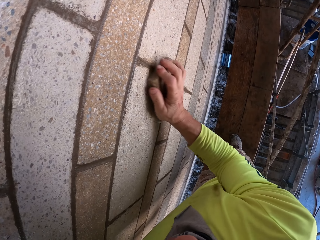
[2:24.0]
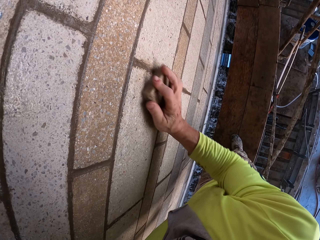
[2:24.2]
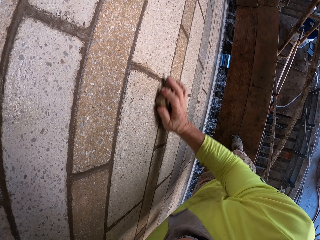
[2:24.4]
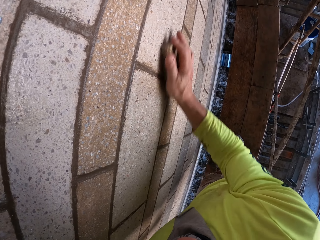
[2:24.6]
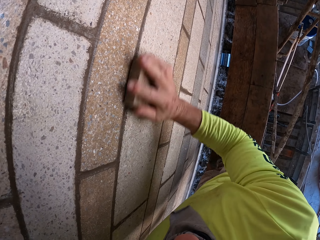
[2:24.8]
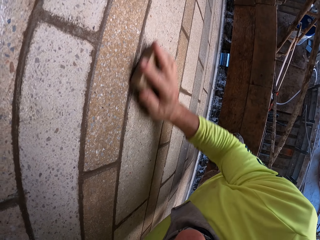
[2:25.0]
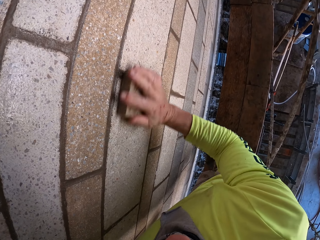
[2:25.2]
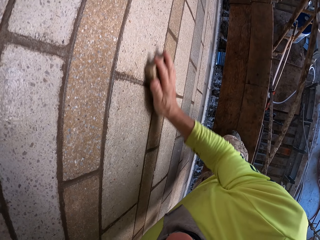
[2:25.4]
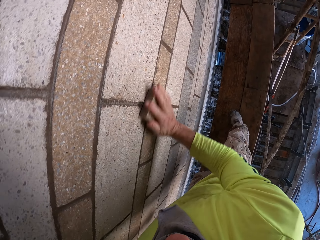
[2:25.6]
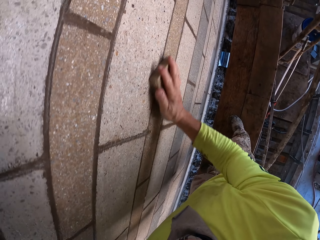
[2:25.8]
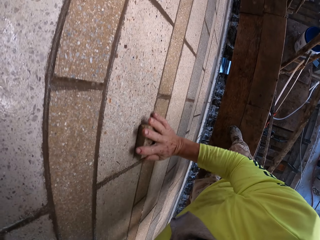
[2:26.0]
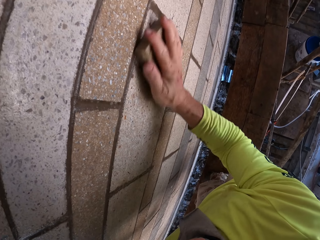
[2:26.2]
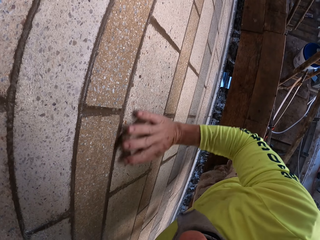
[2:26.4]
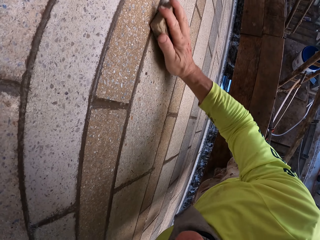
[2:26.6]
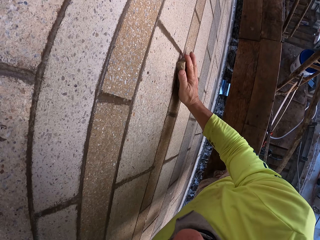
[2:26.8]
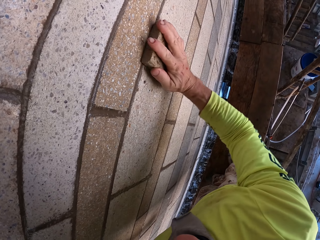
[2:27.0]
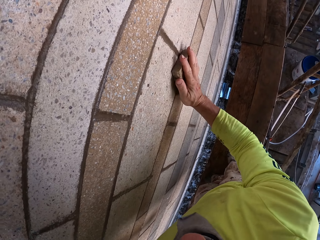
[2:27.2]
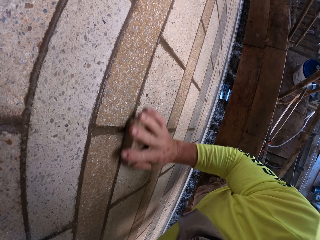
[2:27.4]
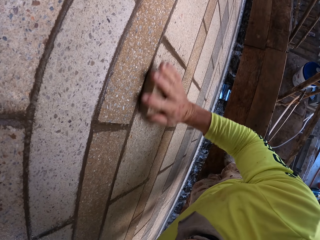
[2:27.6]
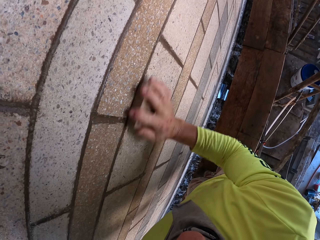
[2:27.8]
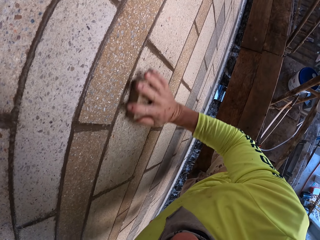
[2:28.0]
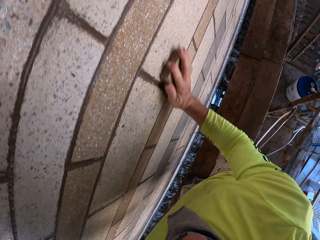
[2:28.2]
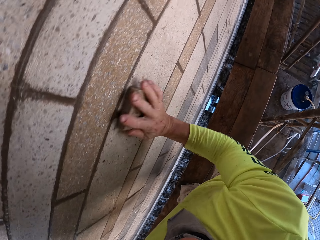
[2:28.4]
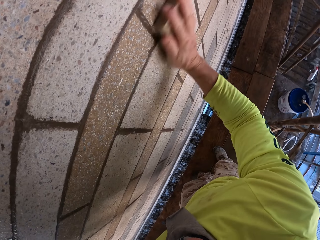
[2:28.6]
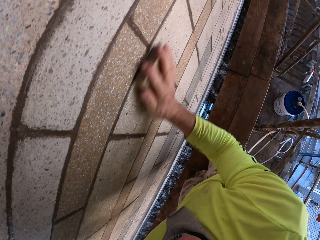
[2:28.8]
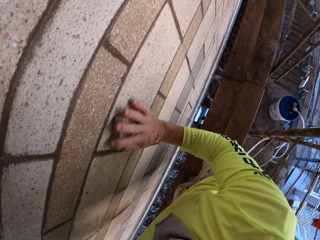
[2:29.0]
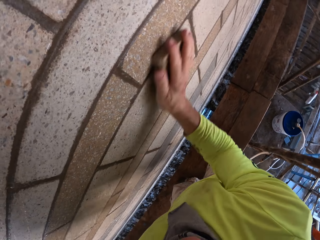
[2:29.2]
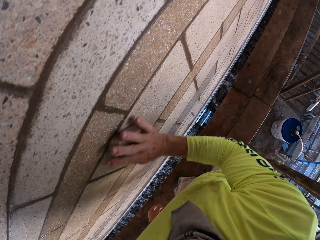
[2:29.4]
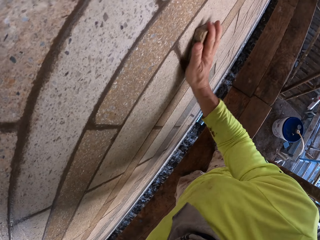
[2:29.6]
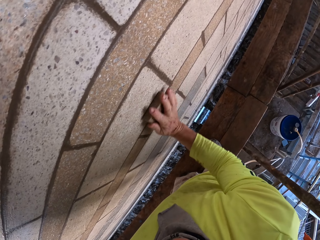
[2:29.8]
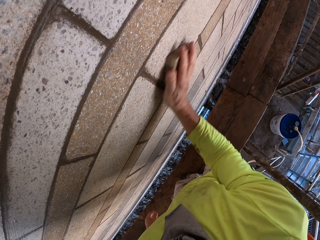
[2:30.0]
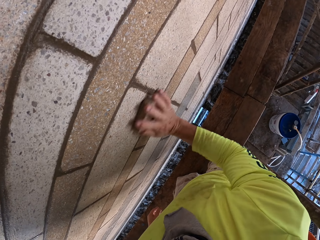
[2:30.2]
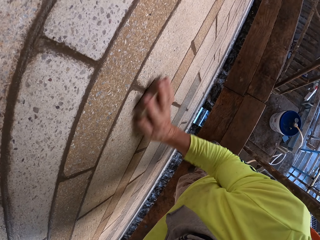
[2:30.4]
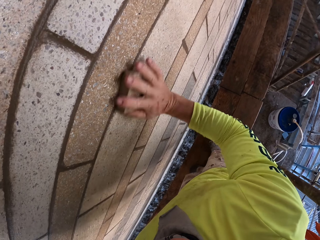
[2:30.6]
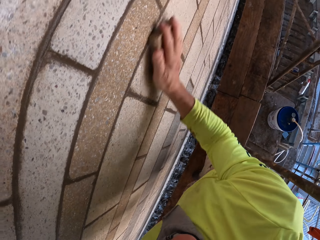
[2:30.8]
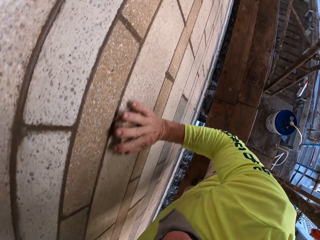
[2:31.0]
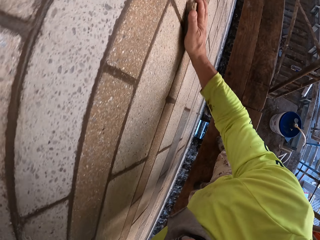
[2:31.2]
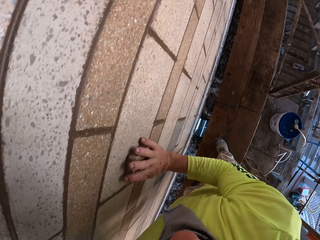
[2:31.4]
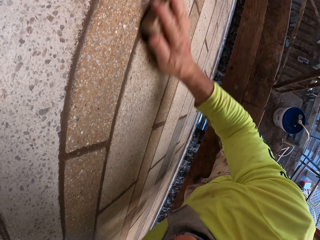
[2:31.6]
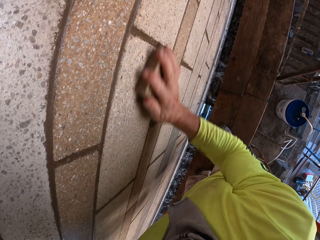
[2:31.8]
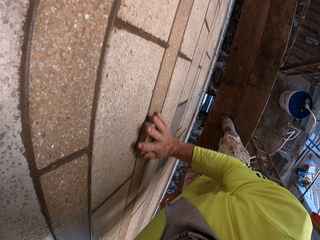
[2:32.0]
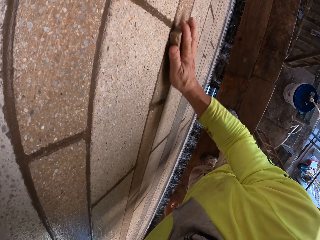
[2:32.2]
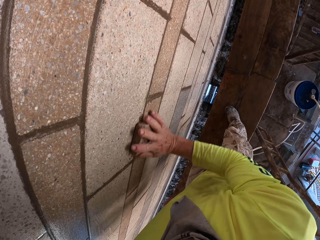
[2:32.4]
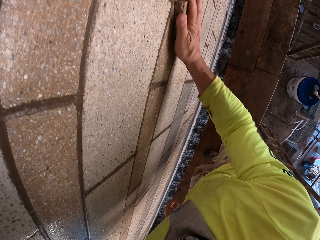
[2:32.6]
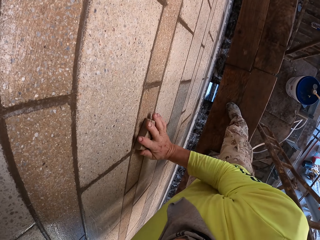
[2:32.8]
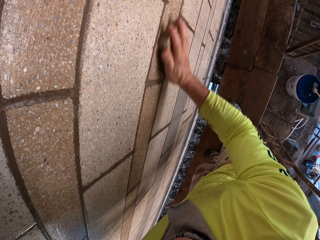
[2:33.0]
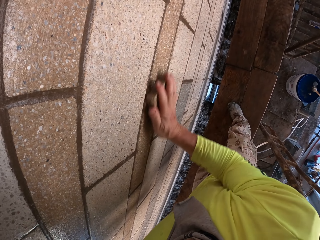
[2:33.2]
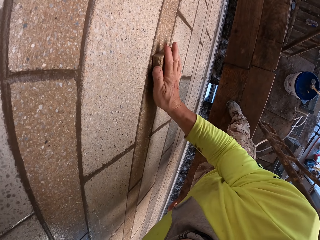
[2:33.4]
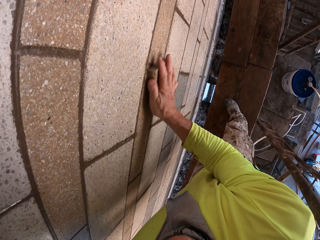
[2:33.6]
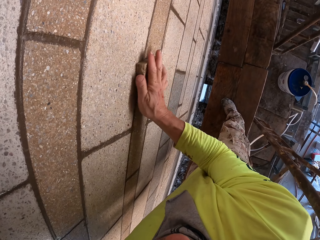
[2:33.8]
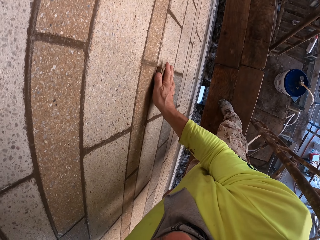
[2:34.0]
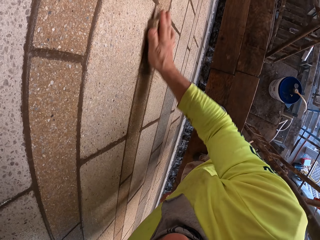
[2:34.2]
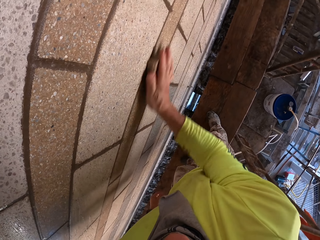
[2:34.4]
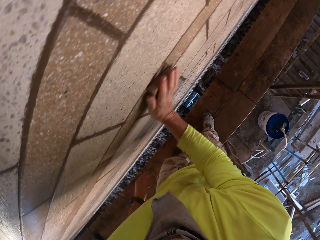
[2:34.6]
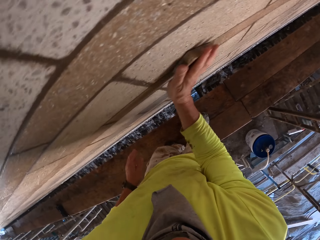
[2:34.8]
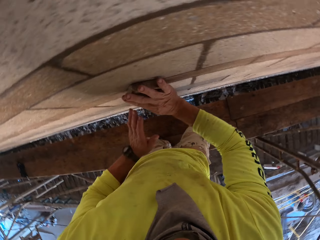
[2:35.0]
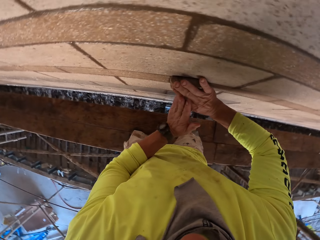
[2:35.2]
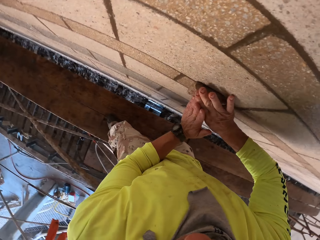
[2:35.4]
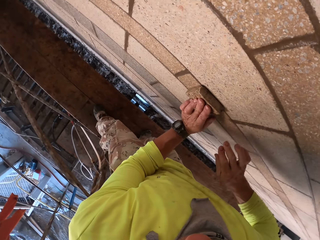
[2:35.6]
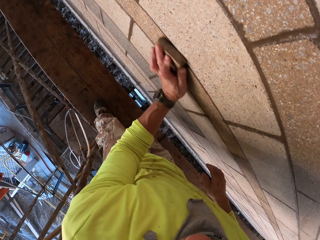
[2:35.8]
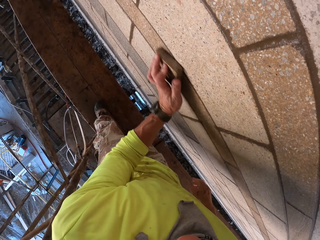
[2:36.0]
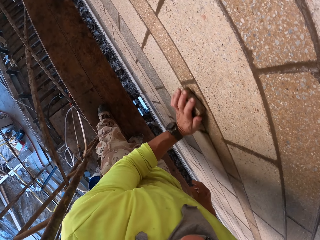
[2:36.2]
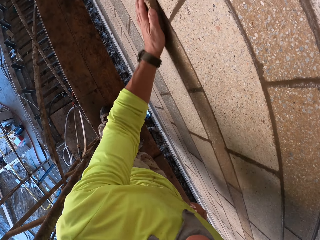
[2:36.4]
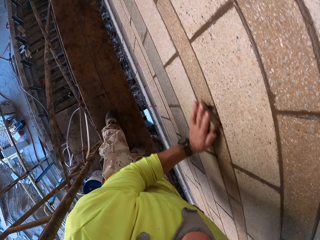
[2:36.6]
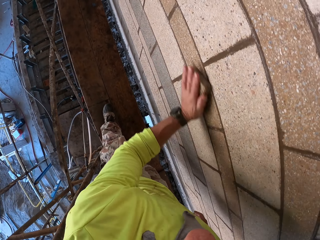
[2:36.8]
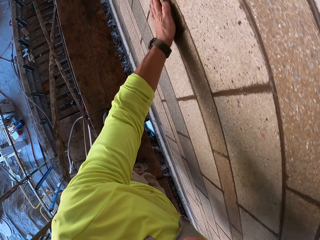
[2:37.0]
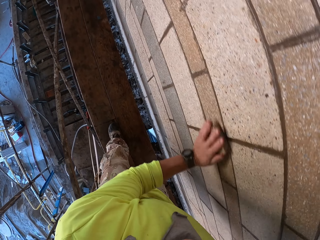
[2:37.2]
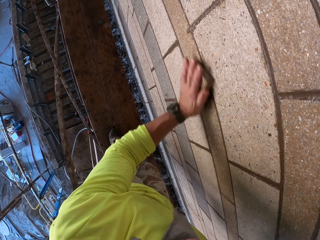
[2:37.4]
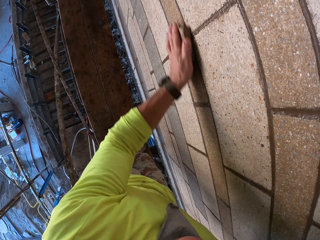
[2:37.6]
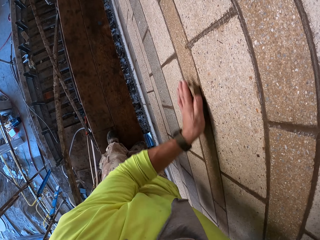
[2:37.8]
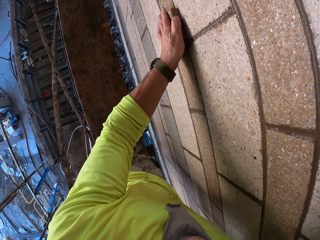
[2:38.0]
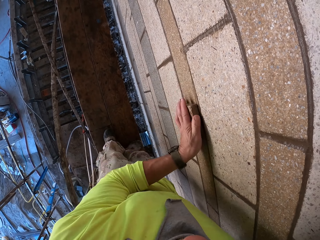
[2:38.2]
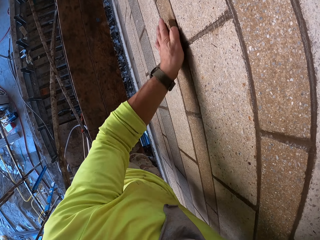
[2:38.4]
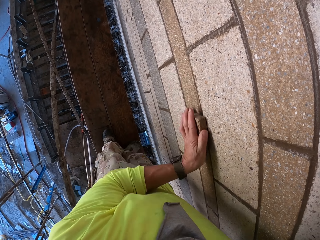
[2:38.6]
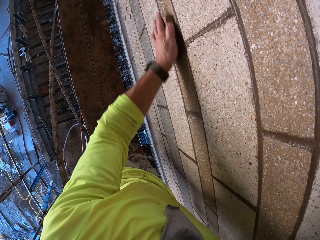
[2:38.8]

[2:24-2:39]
The camera wearer turns to the side. They scrub a wall with a scrubber. They turn to the side. They take the scrubber from the right hand and scrub the wall with the scrubber.

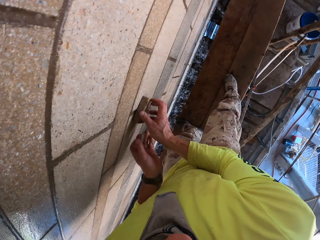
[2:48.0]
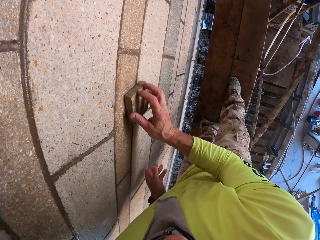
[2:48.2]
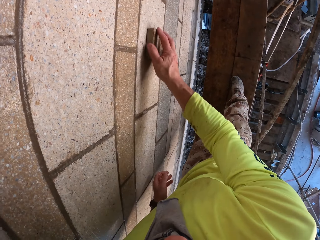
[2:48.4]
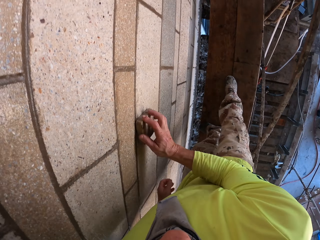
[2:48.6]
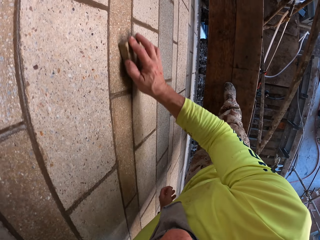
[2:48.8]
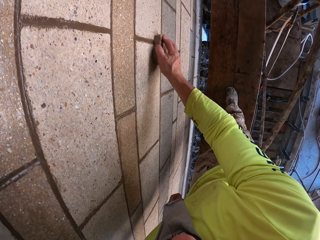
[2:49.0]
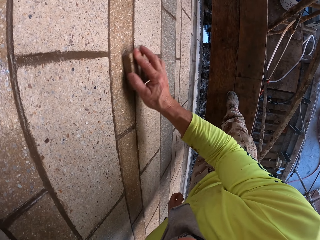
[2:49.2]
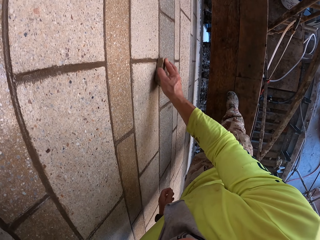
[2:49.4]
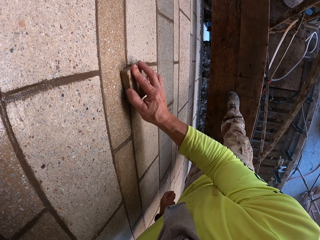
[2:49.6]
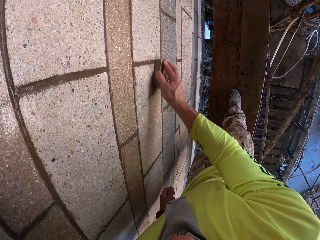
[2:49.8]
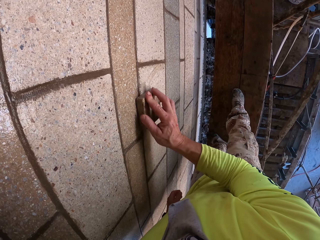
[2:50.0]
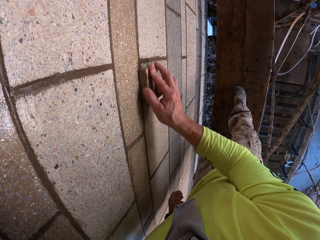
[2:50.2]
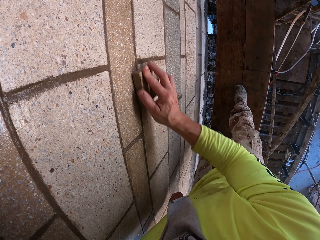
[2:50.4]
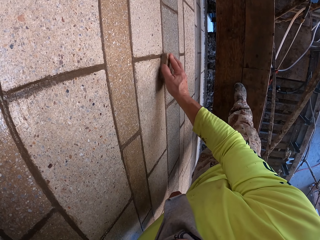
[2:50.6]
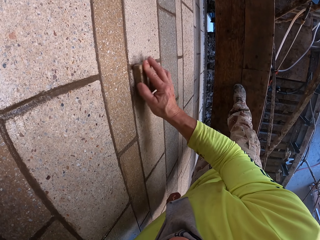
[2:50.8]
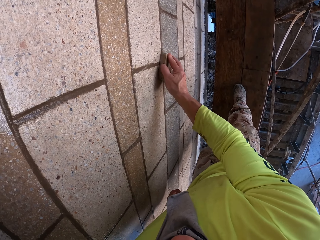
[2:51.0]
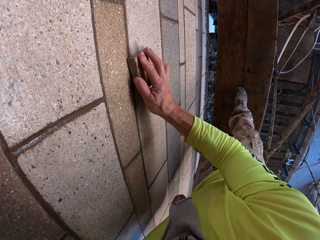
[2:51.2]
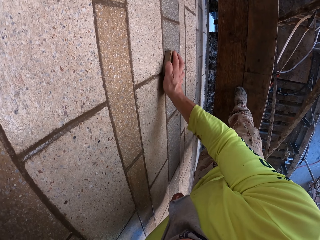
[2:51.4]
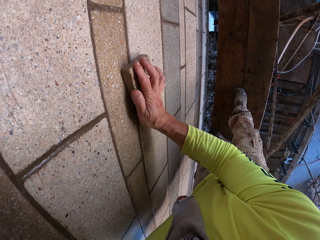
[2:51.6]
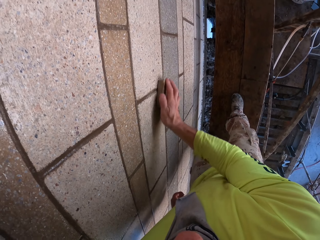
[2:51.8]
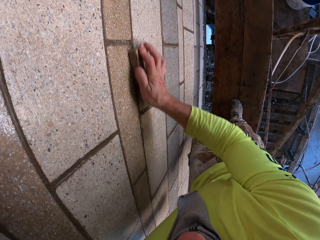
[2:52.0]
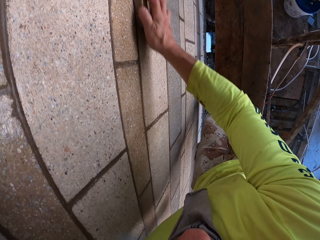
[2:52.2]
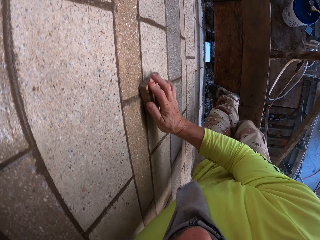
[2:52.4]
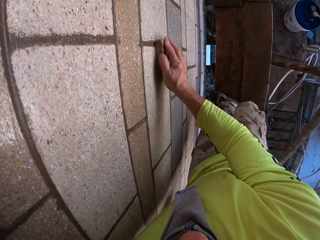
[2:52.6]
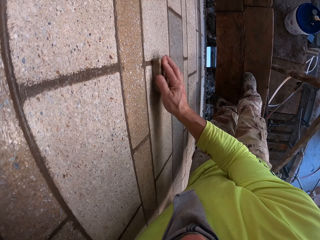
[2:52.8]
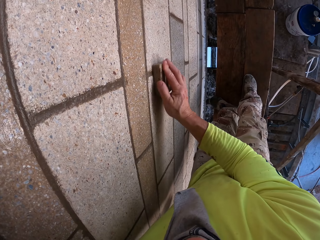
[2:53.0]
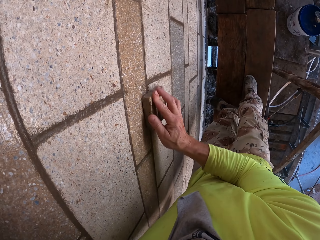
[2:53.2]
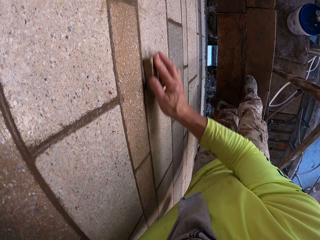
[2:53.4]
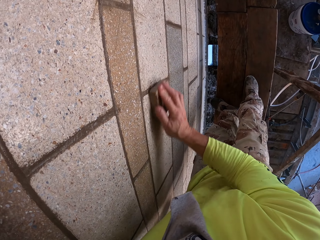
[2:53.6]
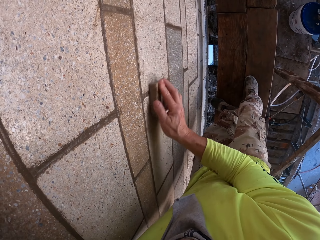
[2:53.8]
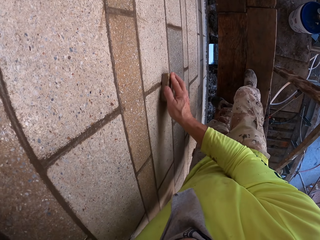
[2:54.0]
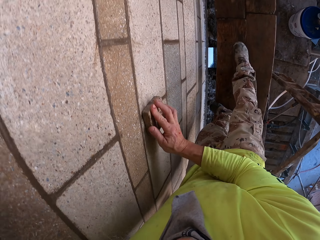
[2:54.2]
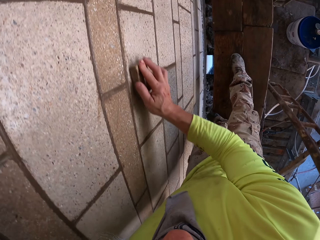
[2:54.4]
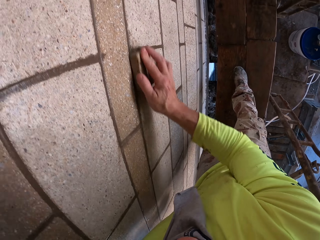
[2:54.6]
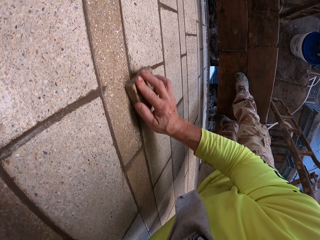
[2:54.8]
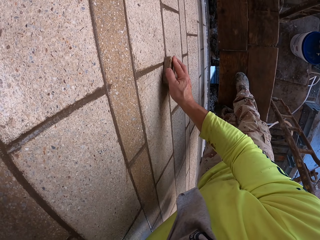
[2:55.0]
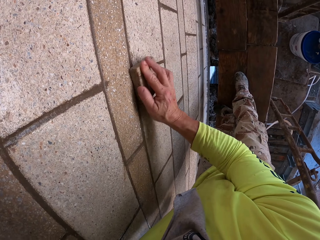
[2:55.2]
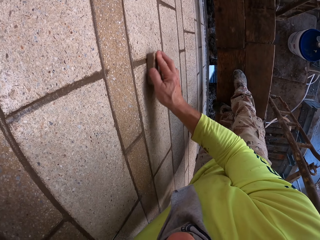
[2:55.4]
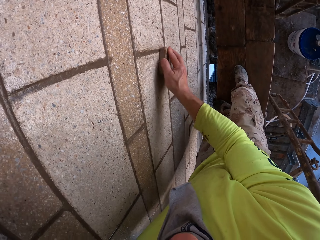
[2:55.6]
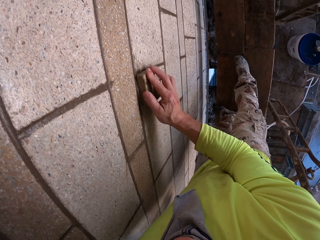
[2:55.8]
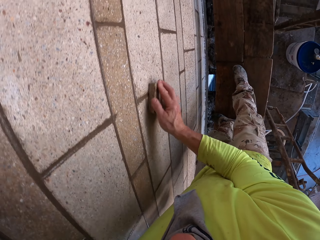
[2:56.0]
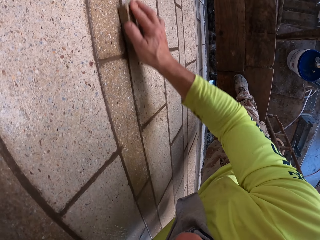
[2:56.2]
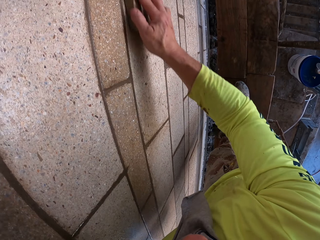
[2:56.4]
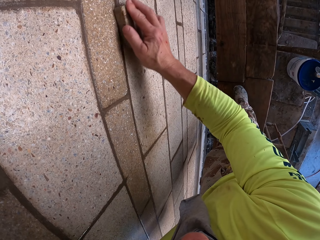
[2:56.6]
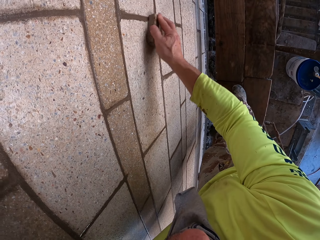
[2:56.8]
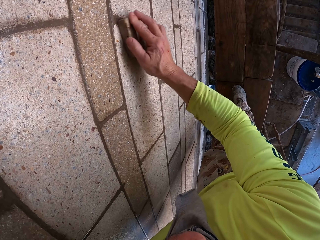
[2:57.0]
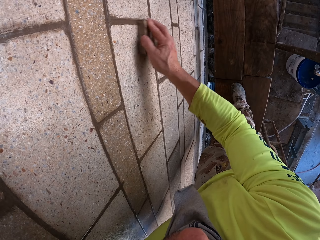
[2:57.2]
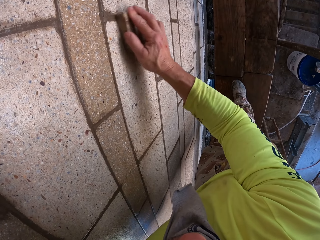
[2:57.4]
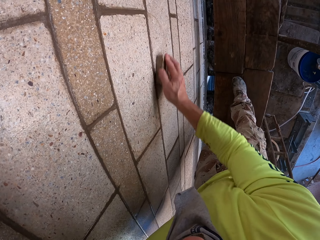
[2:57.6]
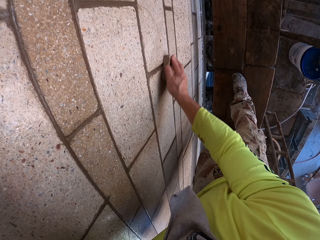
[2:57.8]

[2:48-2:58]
The camera wearer turns to the side. They take a scrubber from the left hand and scrub a wall with the scrubber.
